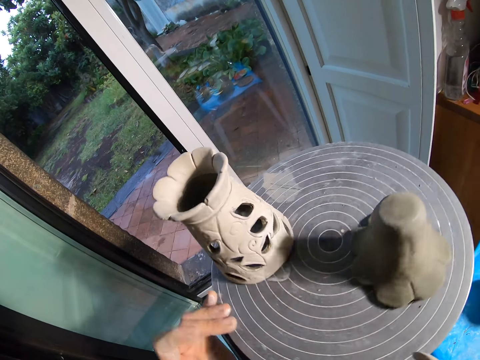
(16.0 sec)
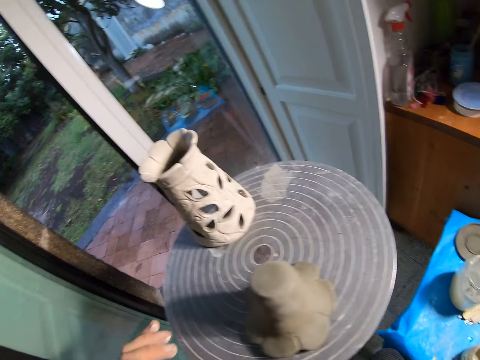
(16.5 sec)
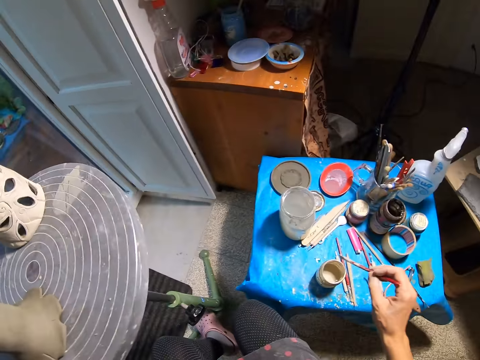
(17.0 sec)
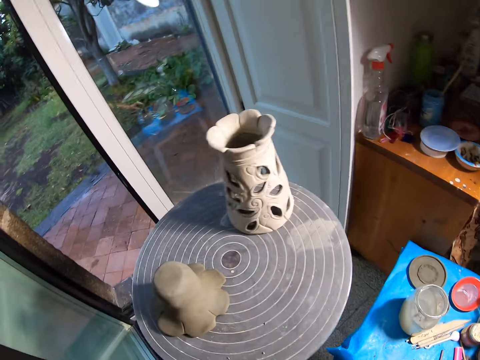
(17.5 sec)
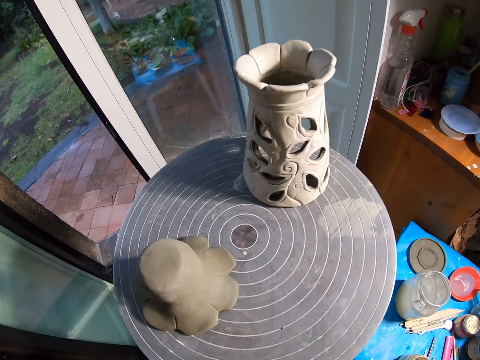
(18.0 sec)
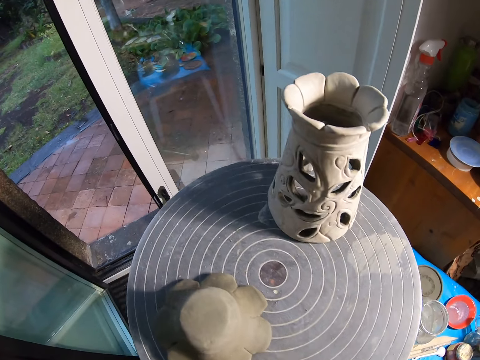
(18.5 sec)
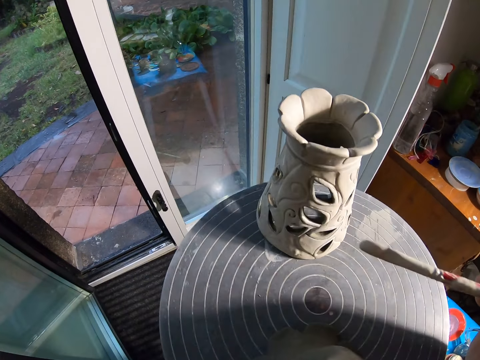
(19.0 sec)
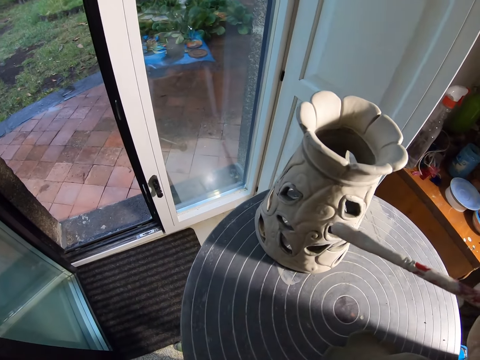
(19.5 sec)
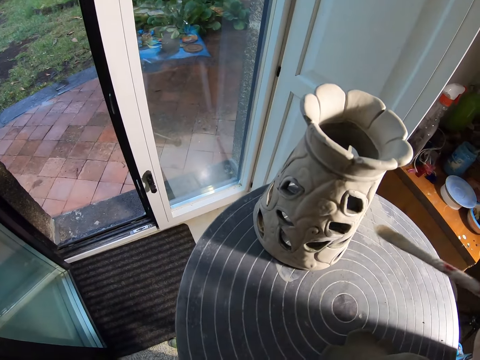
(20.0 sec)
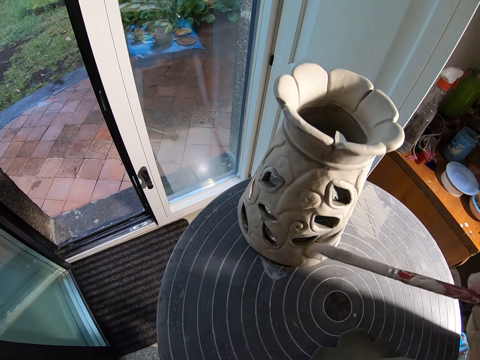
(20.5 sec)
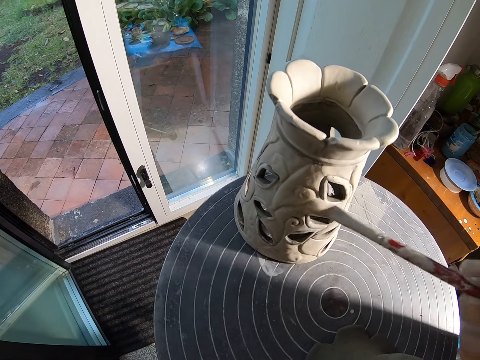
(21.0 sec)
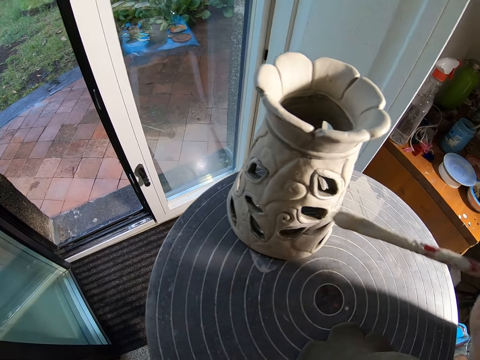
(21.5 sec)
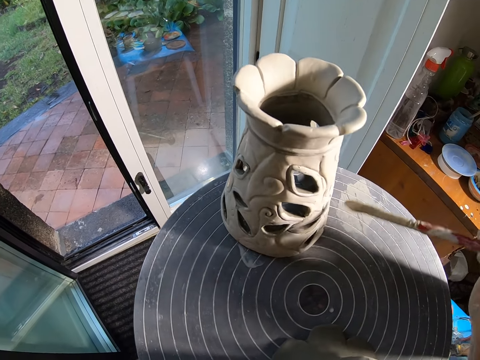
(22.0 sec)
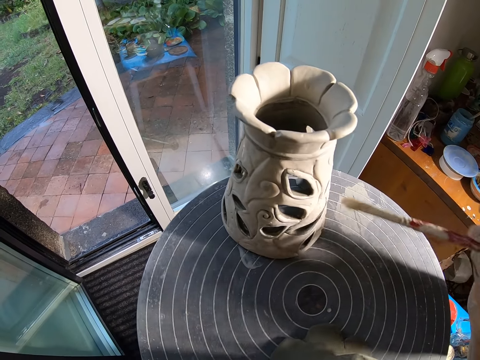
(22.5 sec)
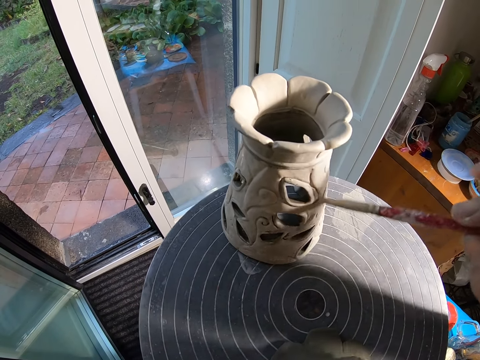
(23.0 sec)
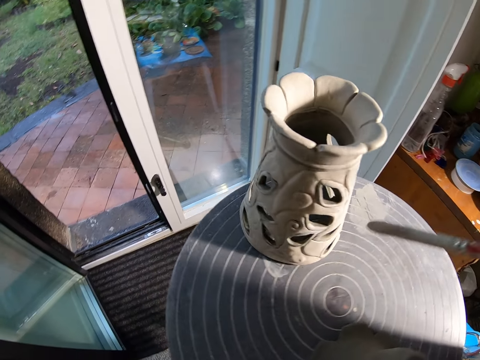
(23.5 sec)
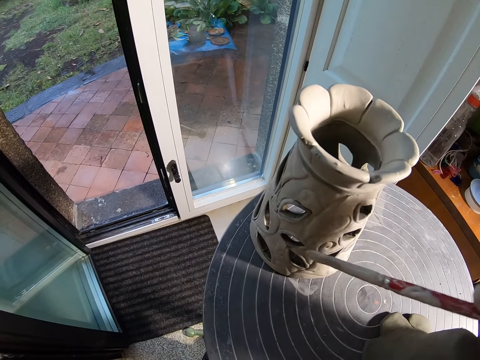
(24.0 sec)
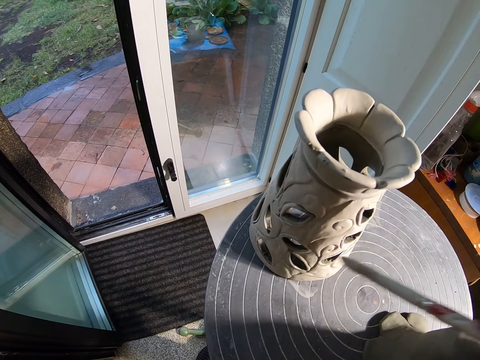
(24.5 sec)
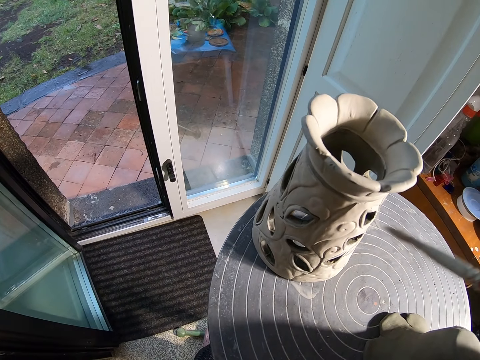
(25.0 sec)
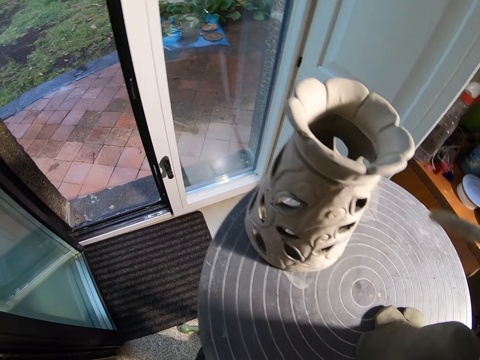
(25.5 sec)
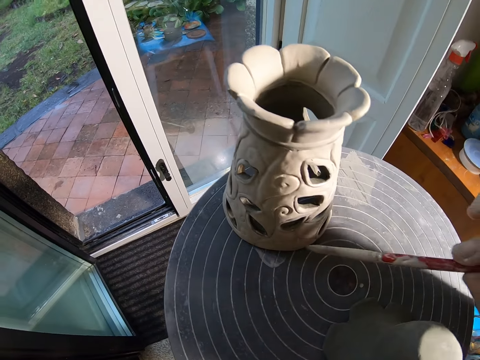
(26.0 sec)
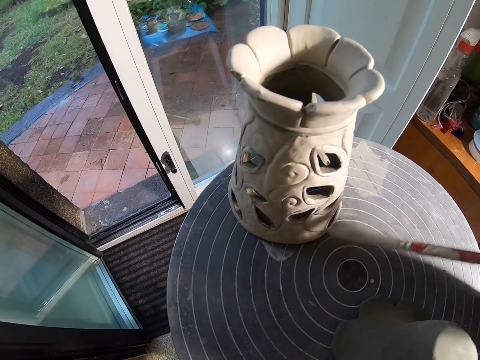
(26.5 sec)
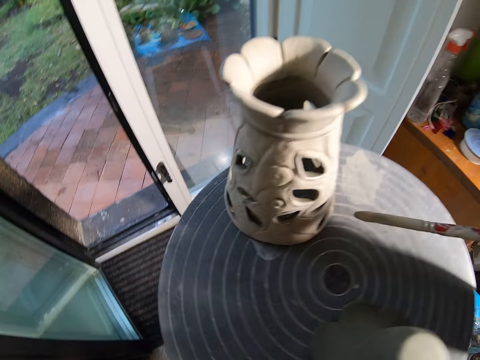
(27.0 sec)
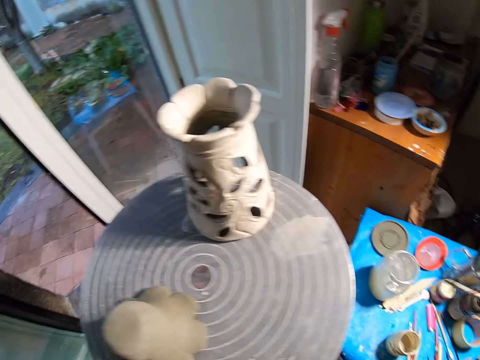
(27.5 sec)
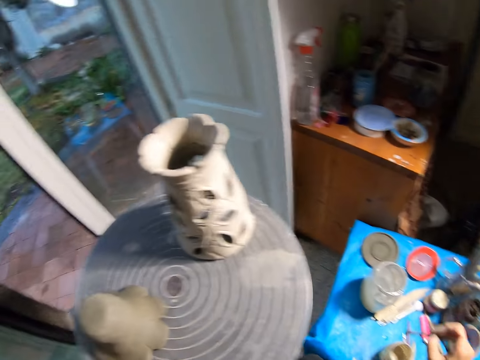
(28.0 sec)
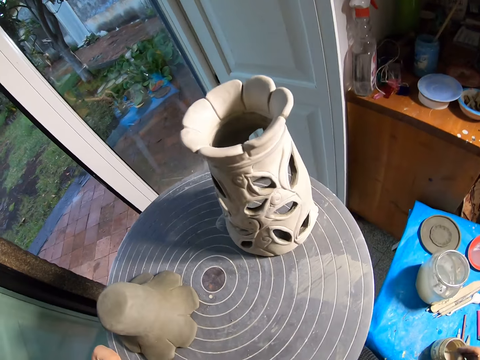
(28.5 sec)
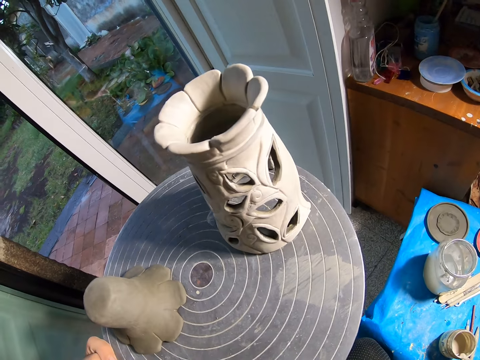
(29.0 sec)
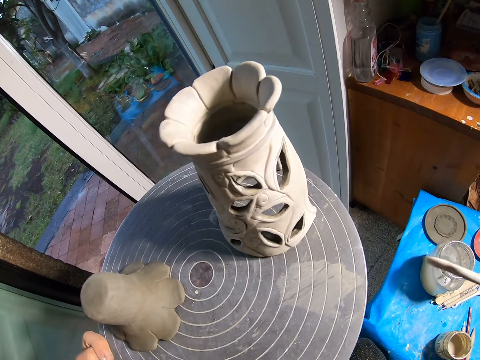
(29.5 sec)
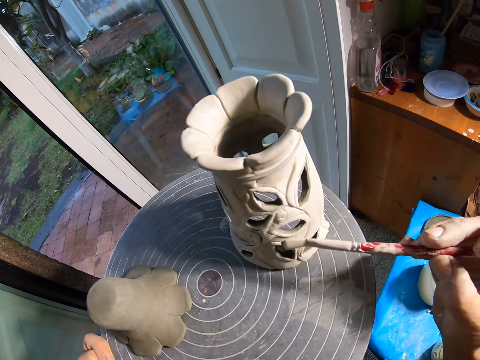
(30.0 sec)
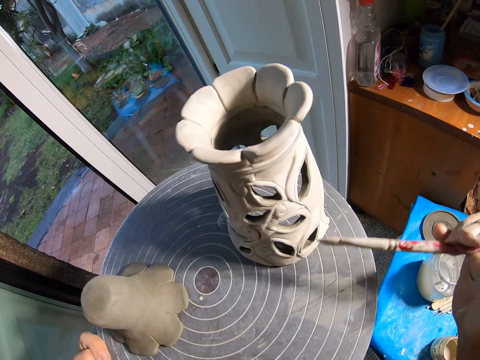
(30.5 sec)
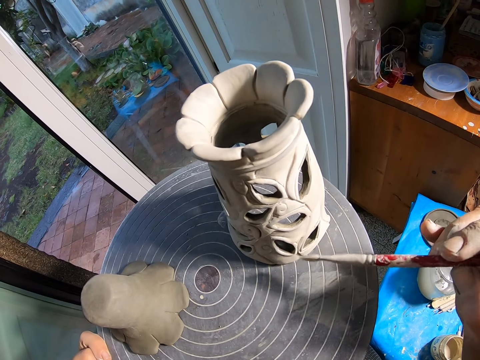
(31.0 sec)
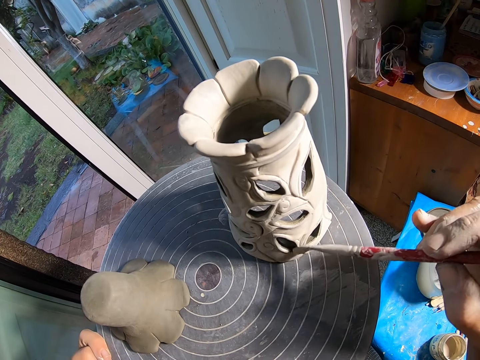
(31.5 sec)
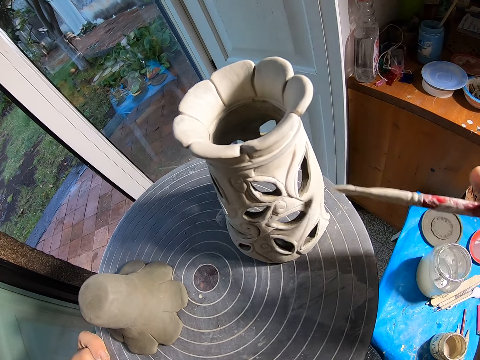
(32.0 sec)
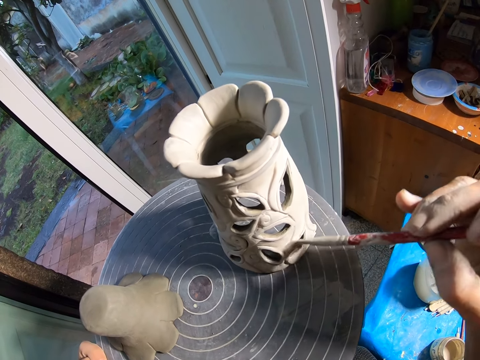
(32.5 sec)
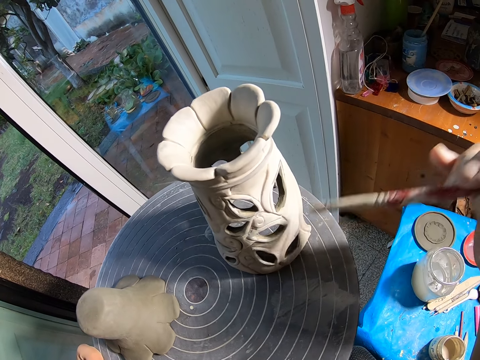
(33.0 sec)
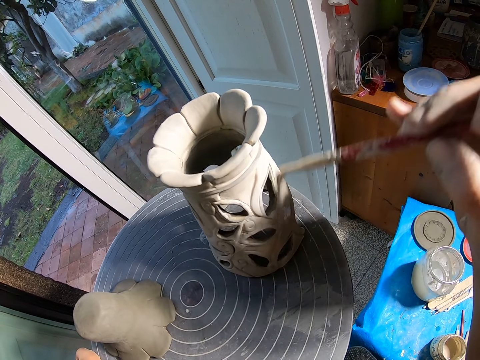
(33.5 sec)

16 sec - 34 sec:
The camera wearer turns the turntable with her left hand. She dips the paintbrush in the acrylic color in the container on the table with her right hand. She turns the turntable with her left hand. She paints the vase on the turntable with the paintbrush in her right hand. She rotates the table. She dips the paintbrush in the acrylic color in the container on the table with her right hand. She paints the vase on the turntable with the paintbrush in her right hand.

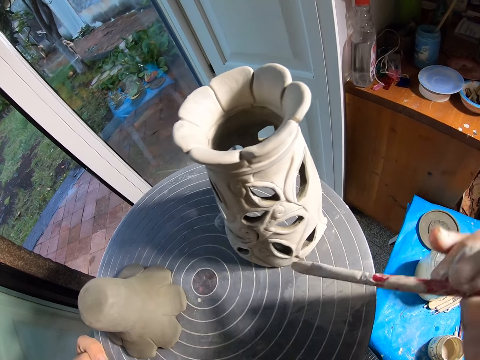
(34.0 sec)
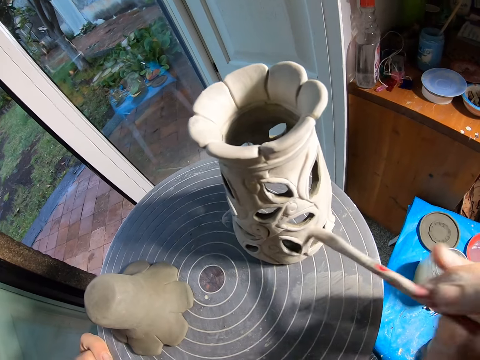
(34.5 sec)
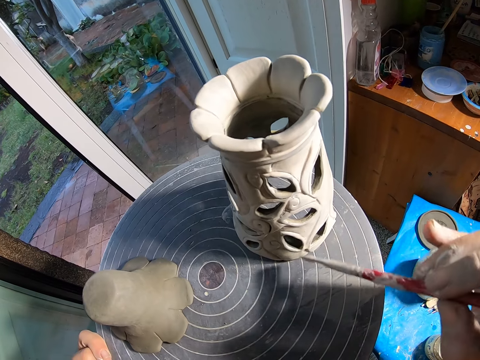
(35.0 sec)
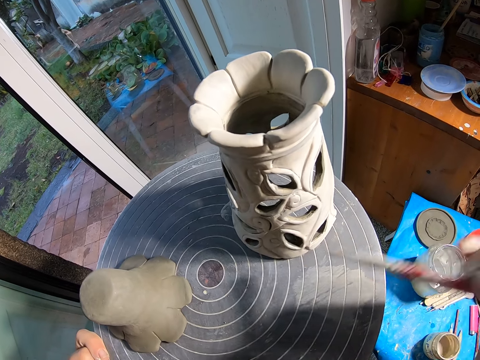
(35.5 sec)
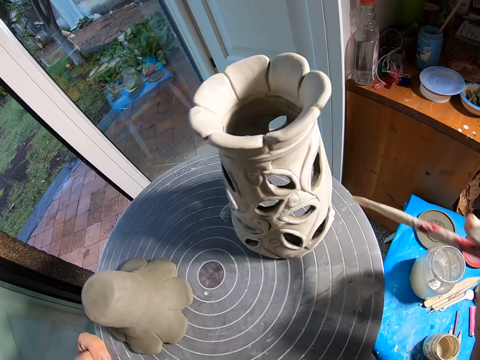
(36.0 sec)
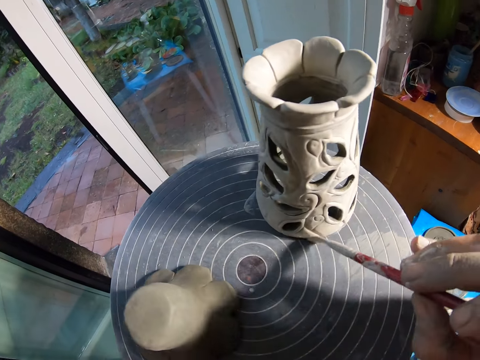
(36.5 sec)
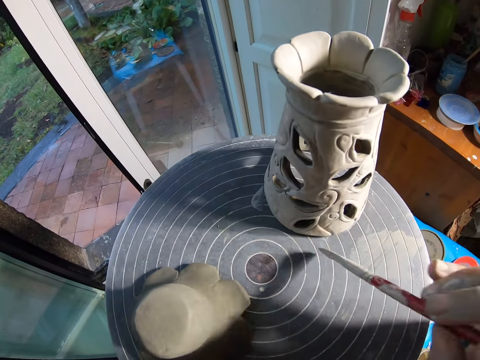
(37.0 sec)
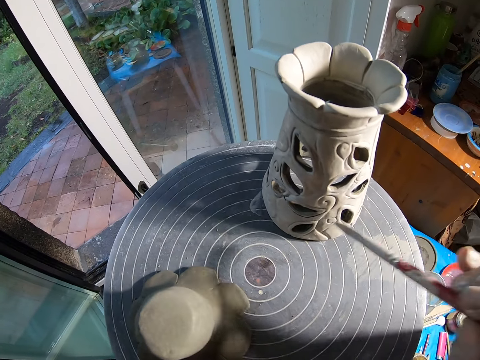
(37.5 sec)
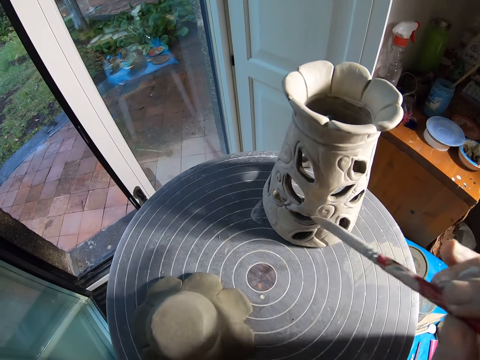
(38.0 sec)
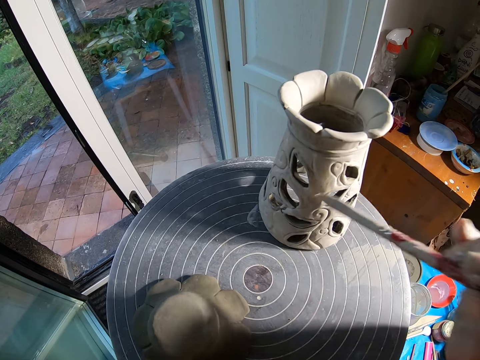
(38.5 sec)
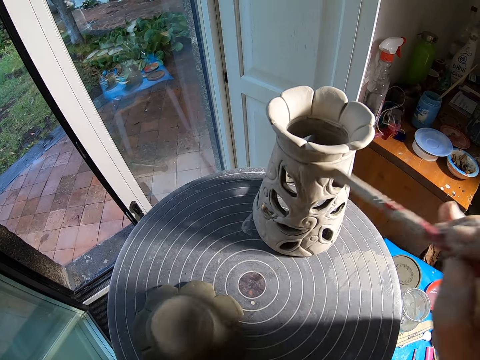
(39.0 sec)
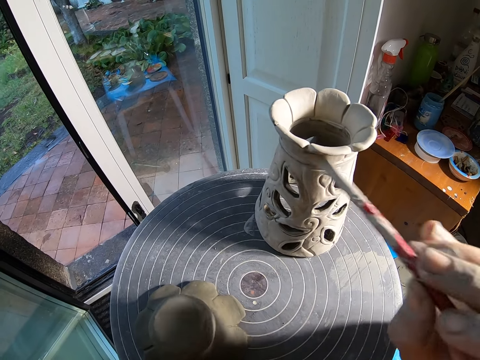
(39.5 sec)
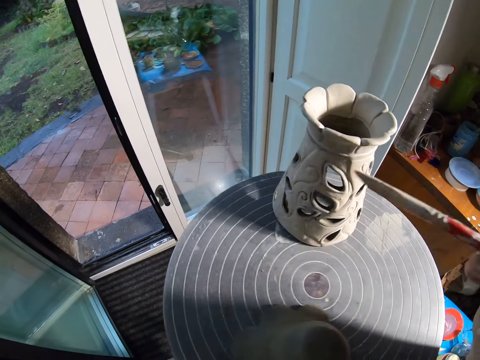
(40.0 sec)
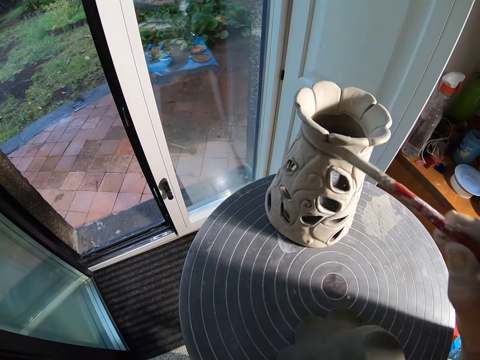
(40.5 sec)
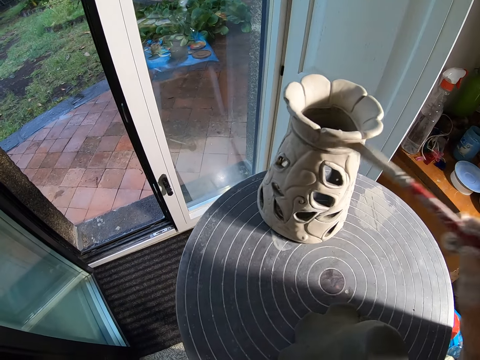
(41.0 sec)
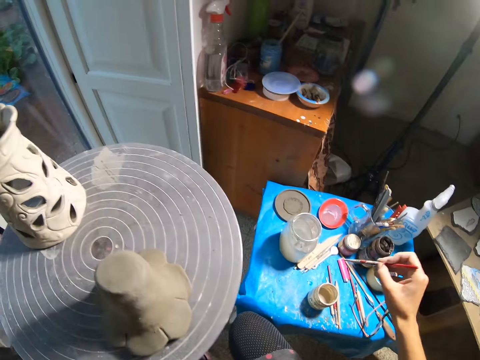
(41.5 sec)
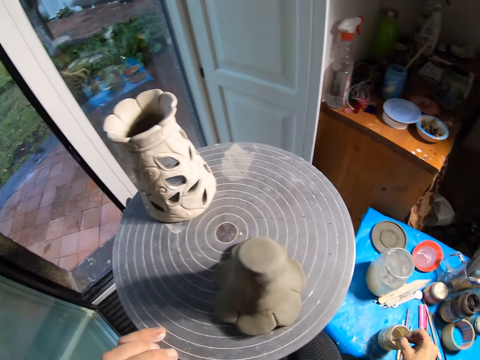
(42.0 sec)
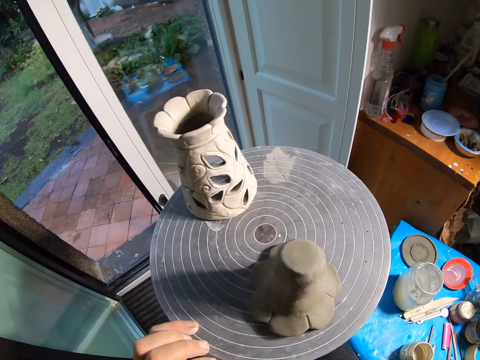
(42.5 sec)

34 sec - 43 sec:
The camera wearer turns the turntable with her left hand. She dips the paintbrush in the acrylic color in the container on the table with her right hand.
